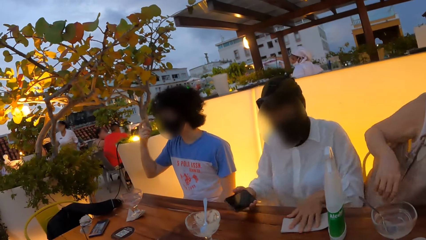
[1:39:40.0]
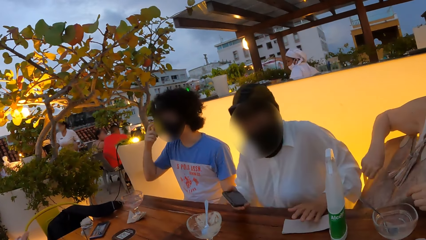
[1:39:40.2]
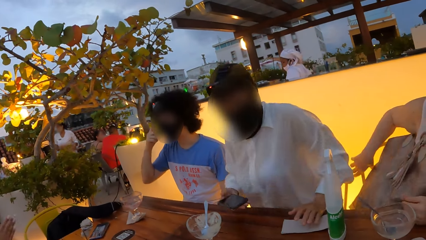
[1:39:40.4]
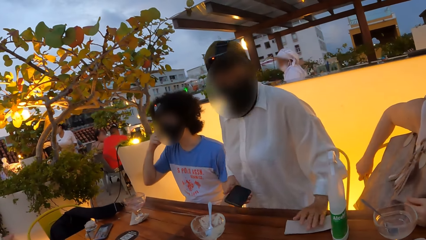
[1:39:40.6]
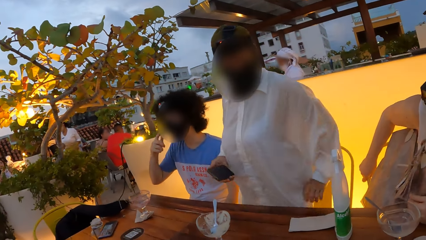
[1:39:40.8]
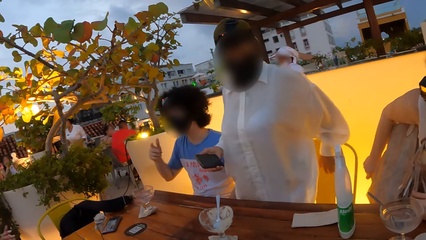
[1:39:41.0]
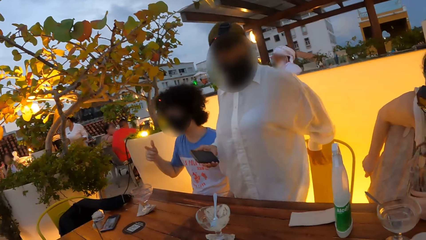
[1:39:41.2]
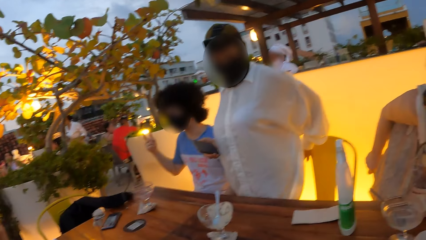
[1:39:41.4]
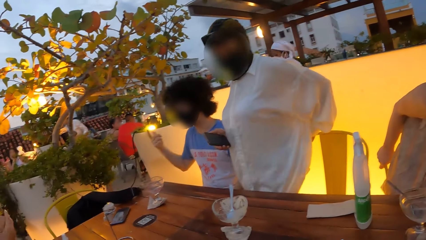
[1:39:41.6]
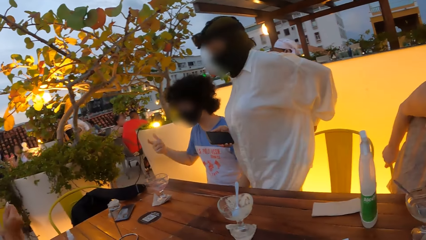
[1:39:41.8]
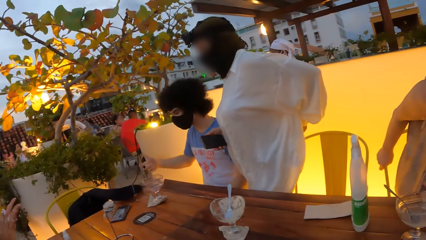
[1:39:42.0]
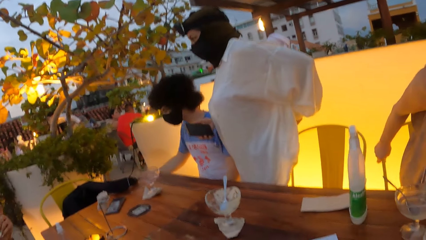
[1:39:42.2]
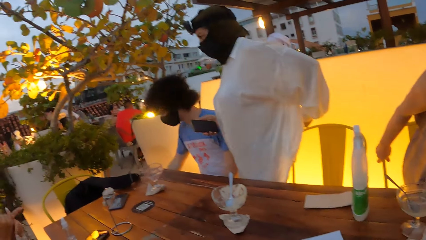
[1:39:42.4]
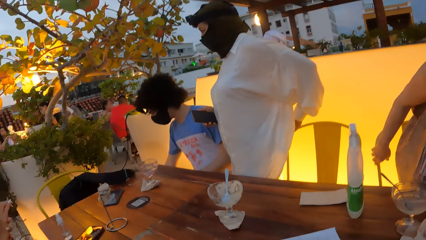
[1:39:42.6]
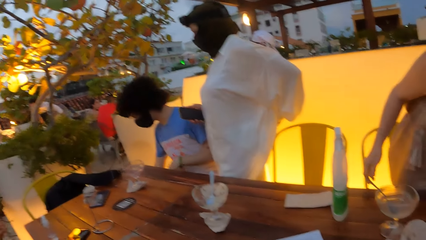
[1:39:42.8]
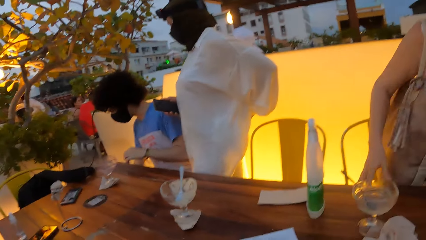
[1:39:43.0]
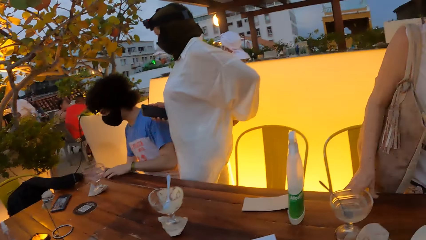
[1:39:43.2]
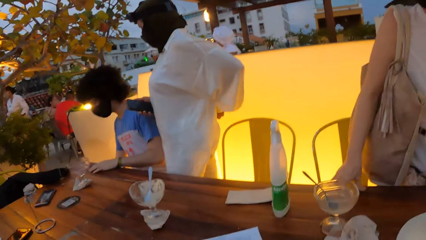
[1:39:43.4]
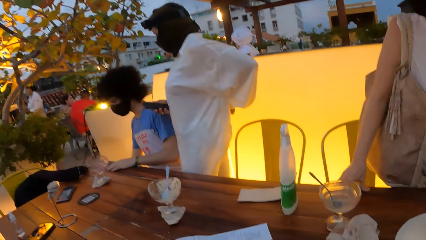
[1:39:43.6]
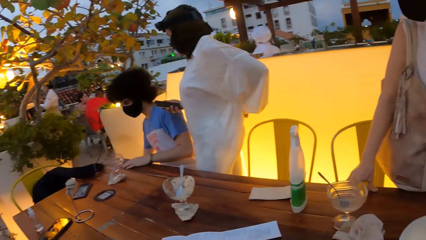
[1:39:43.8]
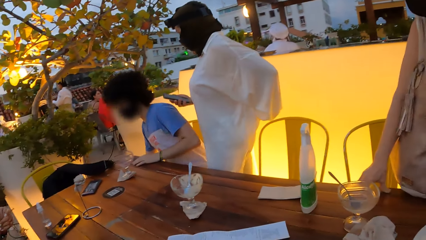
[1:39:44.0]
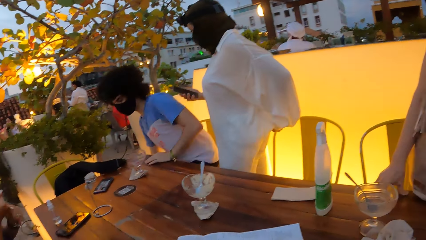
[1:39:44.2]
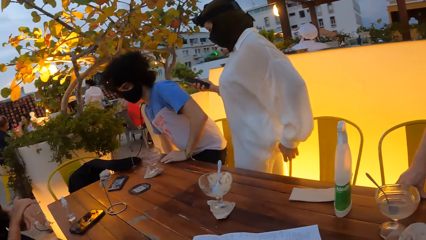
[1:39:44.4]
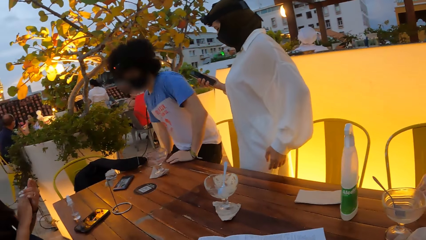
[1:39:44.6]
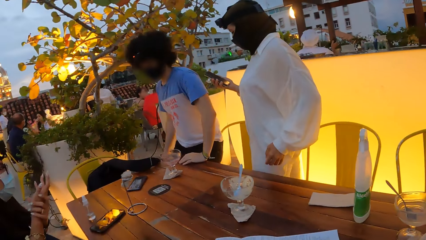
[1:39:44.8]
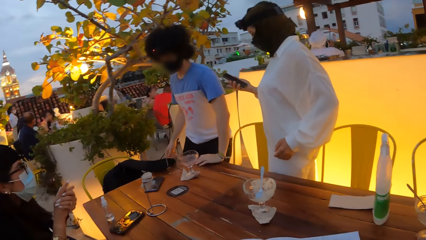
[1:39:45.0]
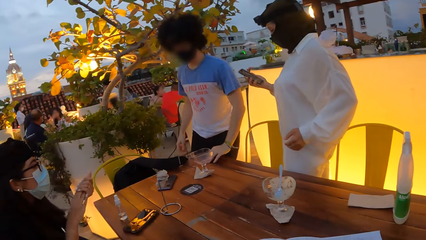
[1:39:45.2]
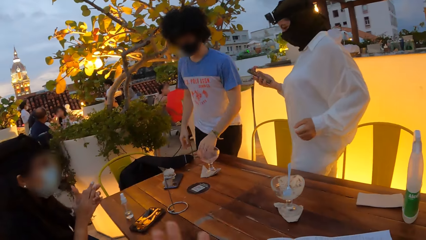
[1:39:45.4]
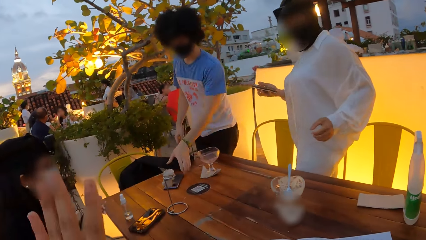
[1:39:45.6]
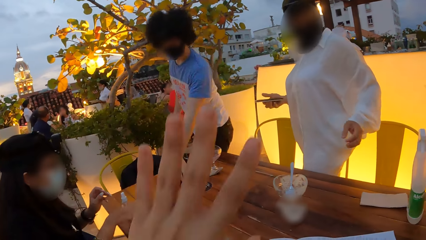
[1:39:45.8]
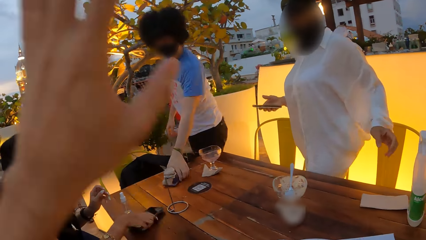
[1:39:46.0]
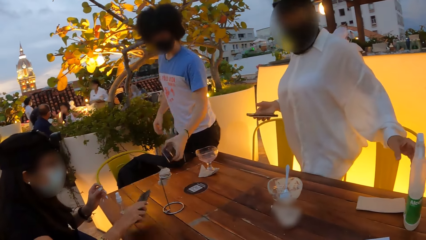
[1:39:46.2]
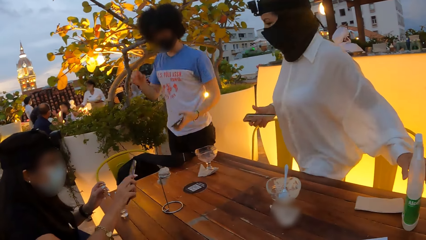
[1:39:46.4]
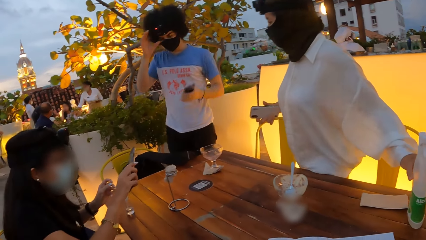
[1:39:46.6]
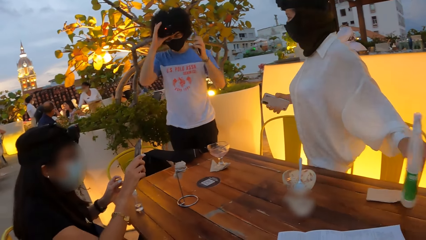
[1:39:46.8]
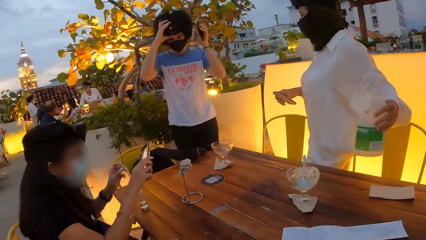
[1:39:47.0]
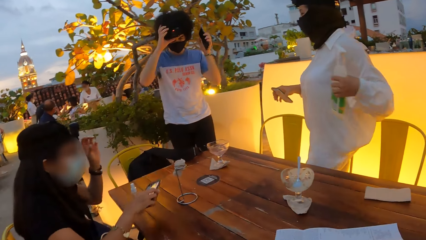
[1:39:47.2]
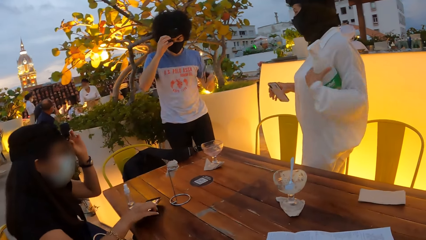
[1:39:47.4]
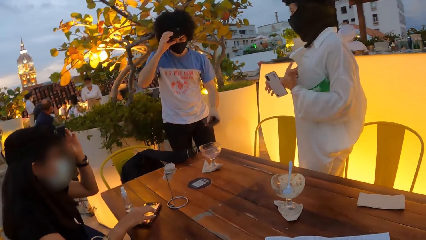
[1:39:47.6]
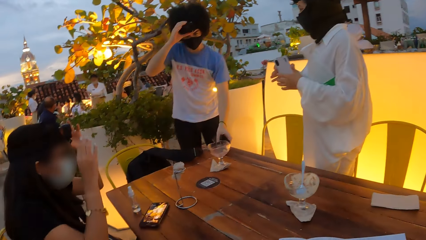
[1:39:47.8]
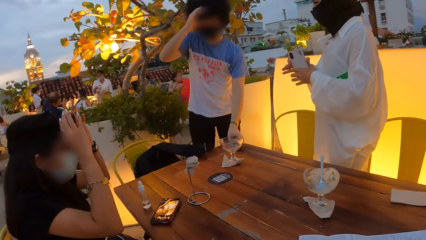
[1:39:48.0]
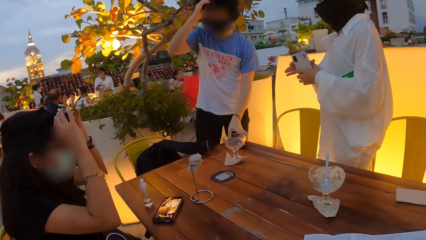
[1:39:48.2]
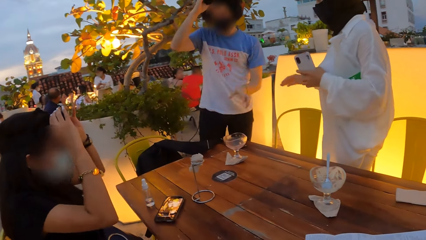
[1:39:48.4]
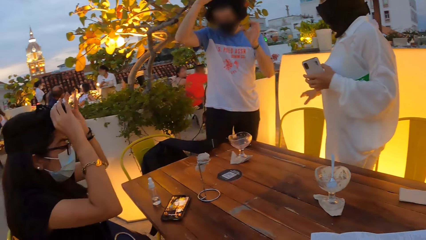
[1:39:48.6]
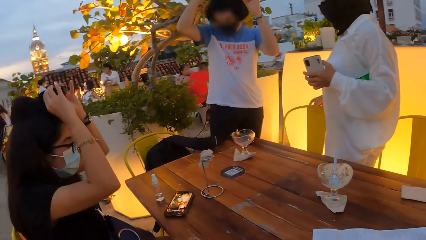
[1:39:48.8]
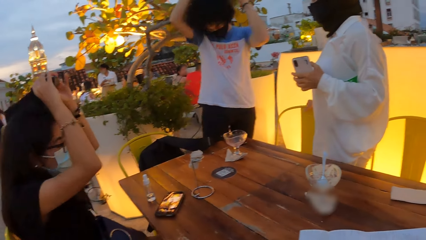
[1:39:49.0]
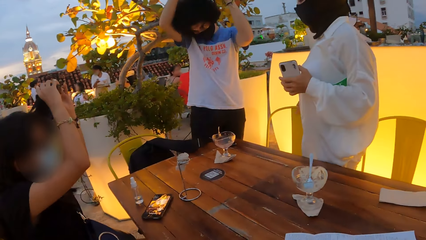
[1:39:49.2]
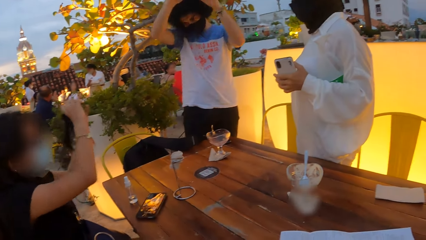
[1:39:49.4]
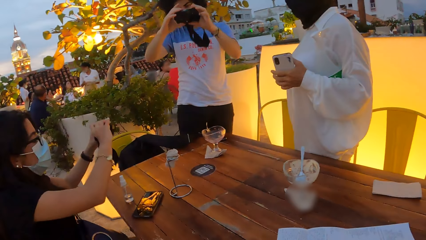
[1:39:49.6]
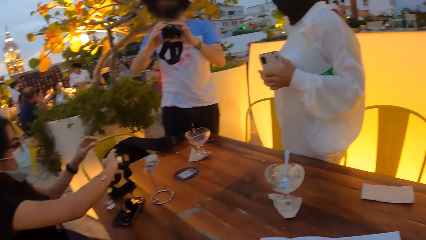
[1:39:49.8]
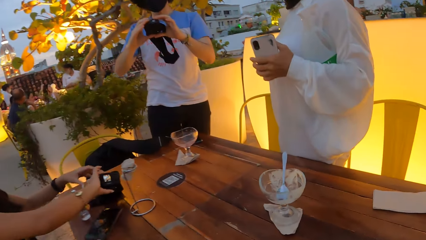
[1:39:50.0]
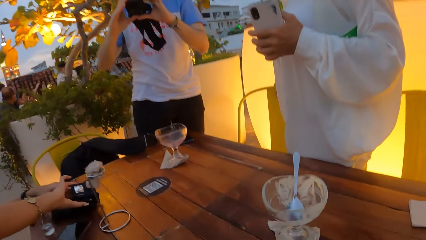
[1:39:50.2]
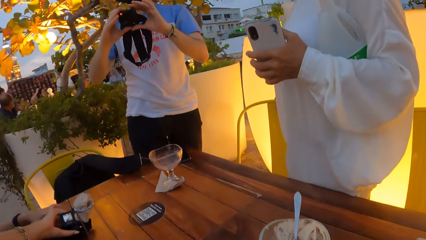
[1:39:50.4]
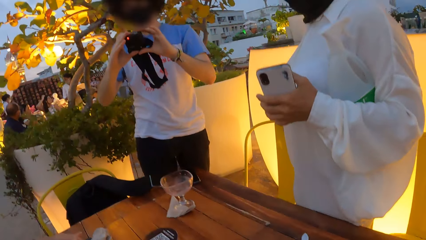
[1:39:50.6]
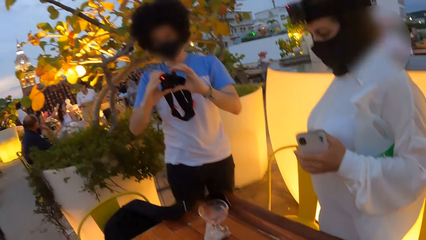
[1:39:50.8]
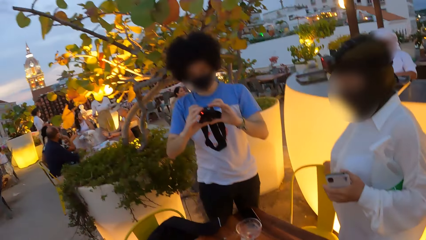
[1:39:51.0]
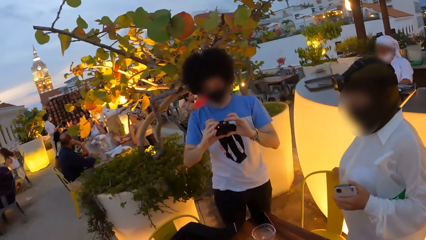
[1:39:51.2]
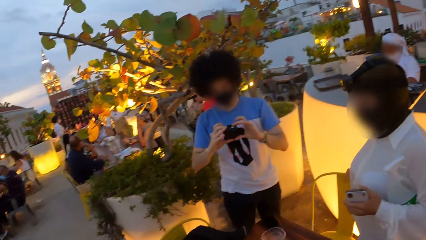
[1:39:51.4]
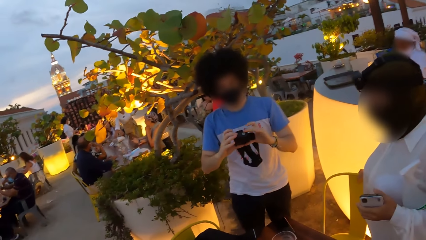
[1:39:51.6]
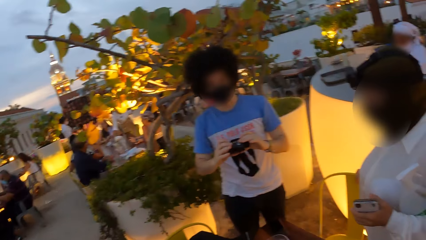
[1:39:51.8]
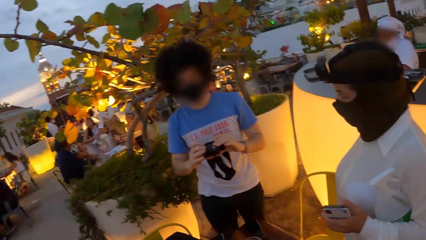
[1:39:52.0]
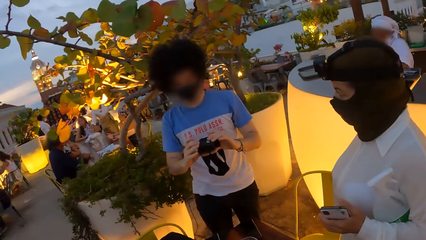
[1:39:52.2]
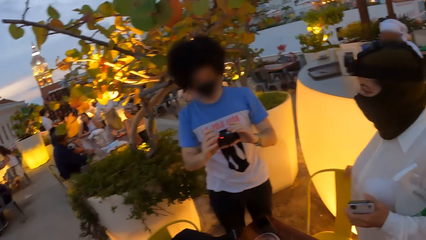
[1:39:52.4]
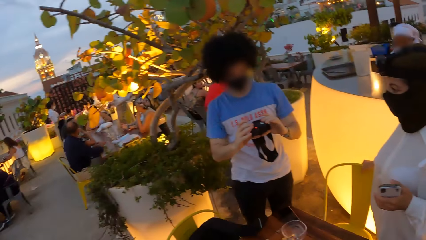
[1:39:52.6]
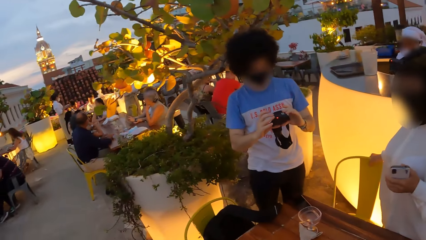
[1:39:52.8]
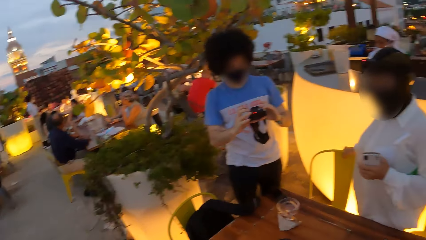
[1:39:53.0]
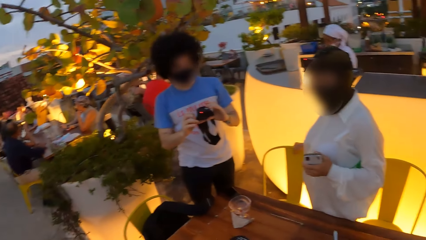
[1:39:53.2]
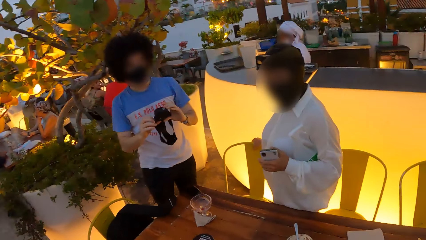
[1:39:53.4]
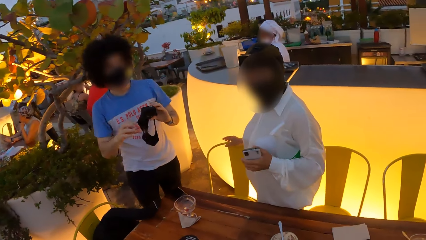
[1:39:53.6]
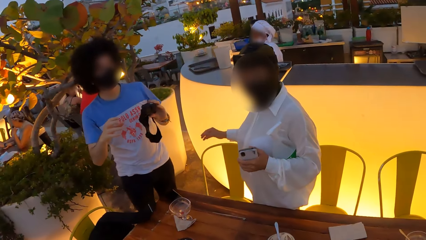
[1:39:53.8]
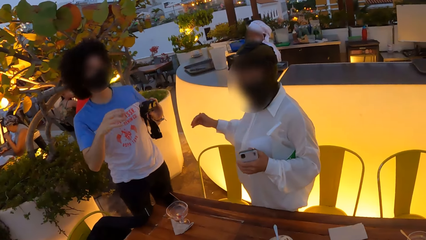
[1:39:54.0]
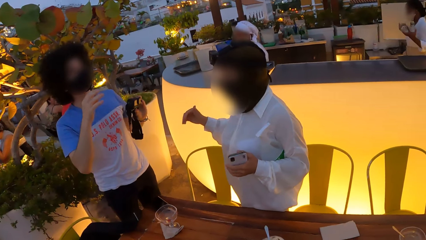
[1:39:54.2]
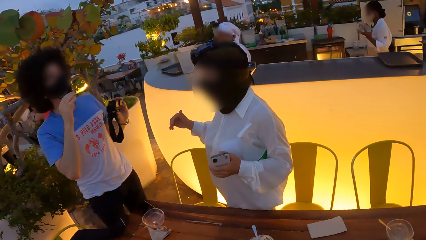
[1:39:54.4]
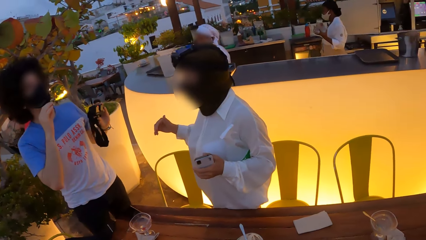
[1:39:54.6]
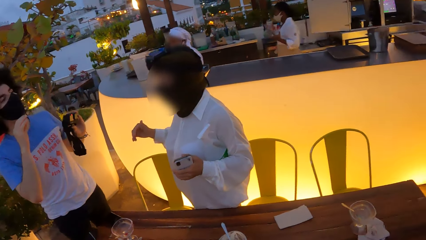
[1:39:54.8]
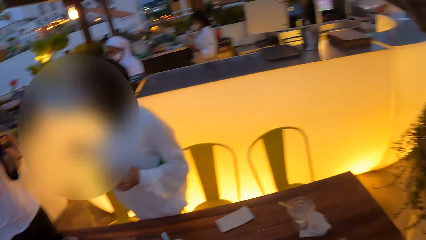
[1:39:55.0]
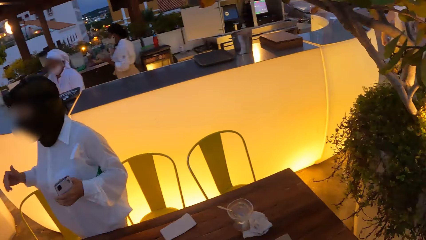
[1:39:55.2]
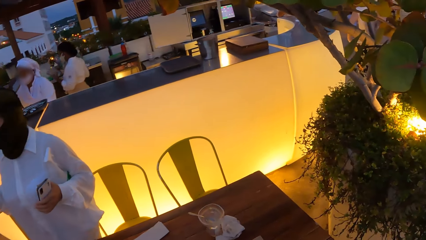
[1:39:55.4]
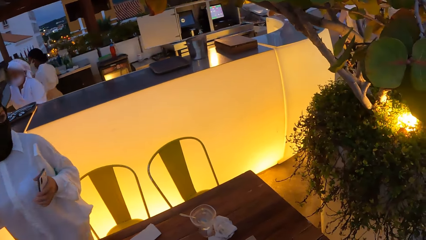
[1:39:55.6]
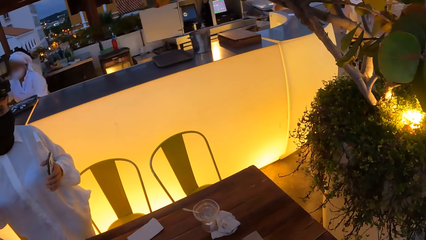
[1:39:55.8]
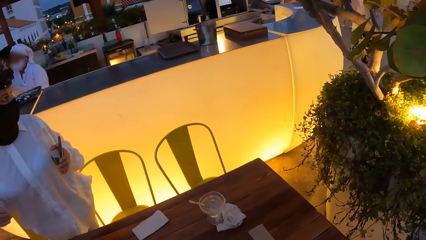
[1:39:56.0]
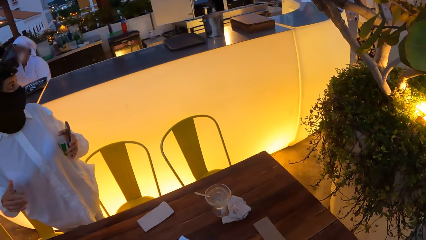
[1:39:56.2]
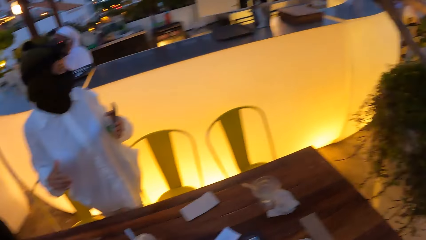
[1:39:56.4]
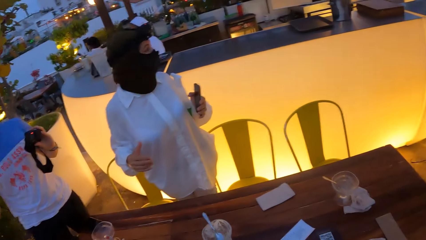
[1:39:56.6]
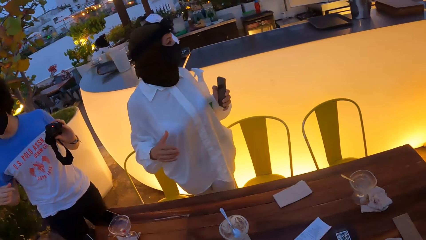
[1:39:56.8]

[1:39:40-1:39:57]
A person stands up. Another person stands up. A third person stands up. A fourth person rubs the hands together. The camera wearer raises a hand. The third person picks up a phone on the table. The first person picks up a bottle. The third person turns off the camera. The fourth person and the third person remove cameras from their heads. The fourth person puts a camera on the table. The camera wearer looks around. They stand up.
